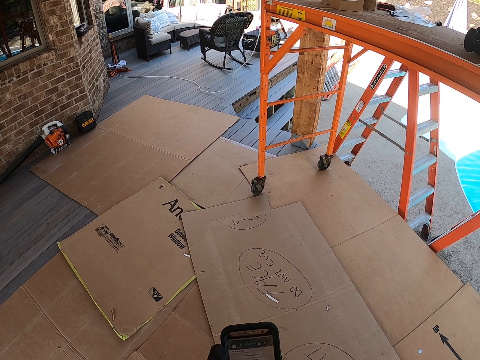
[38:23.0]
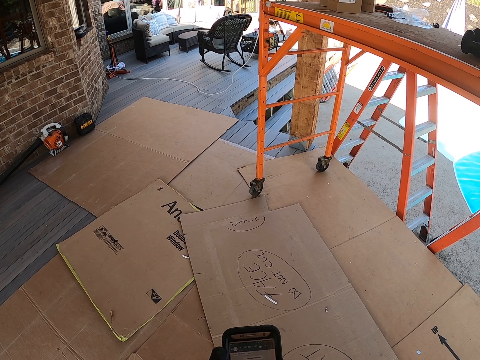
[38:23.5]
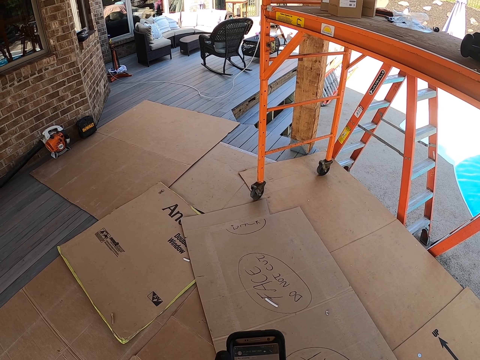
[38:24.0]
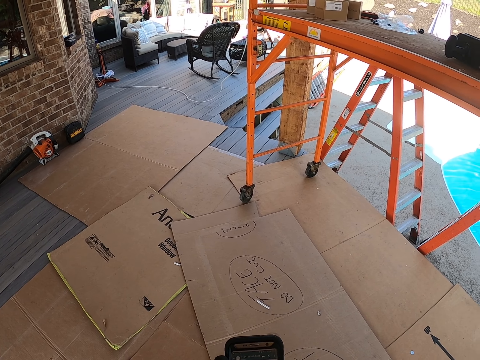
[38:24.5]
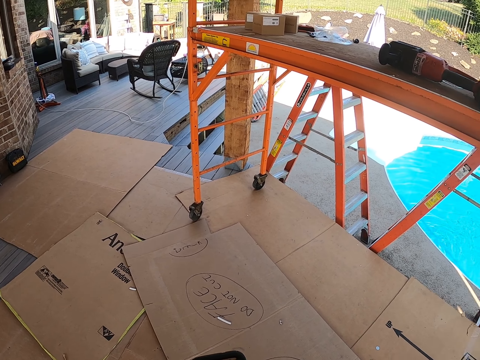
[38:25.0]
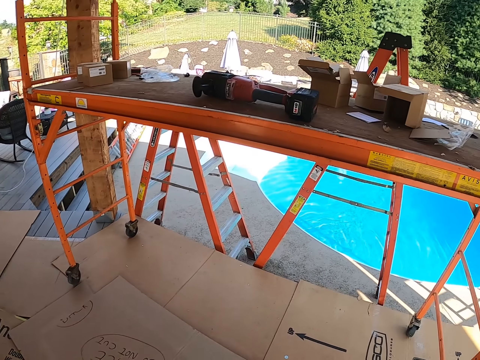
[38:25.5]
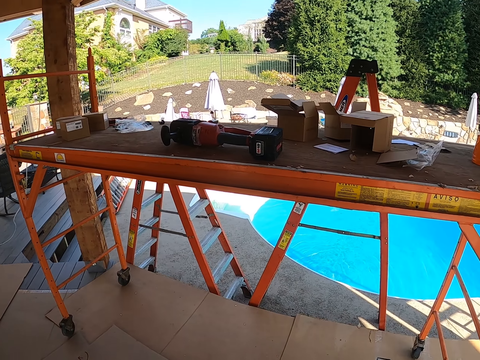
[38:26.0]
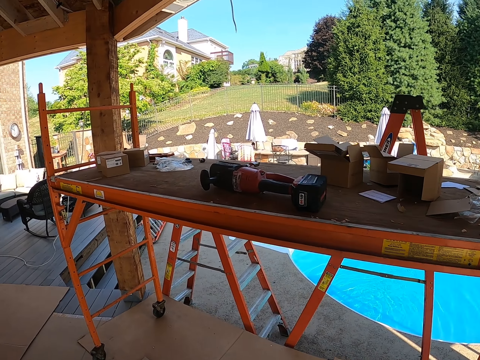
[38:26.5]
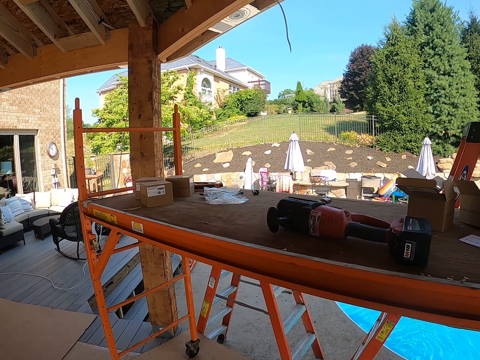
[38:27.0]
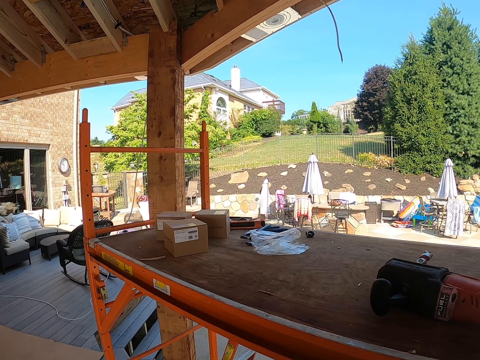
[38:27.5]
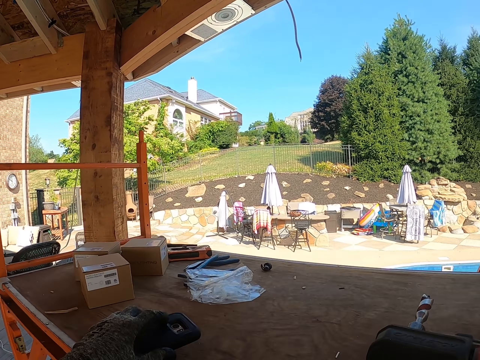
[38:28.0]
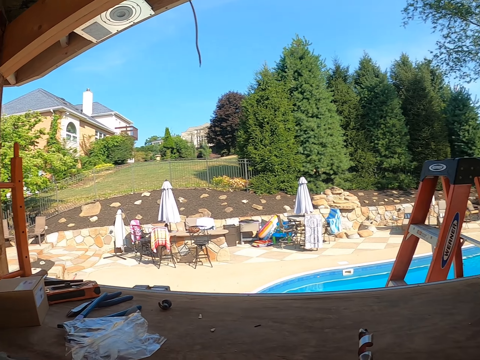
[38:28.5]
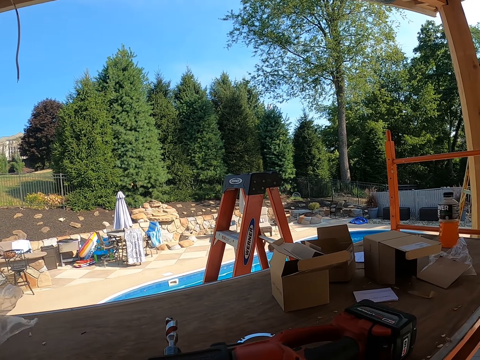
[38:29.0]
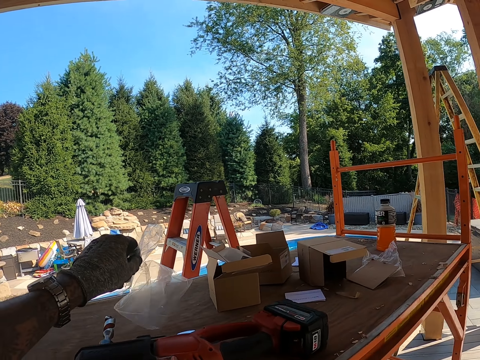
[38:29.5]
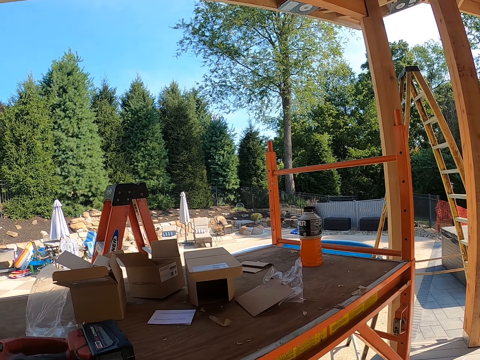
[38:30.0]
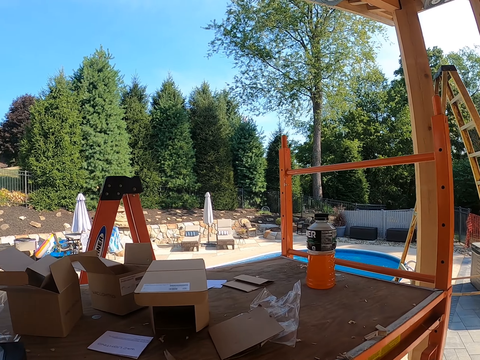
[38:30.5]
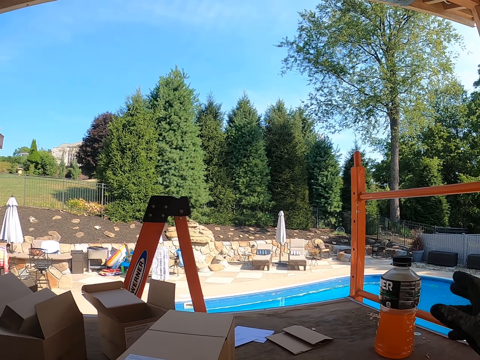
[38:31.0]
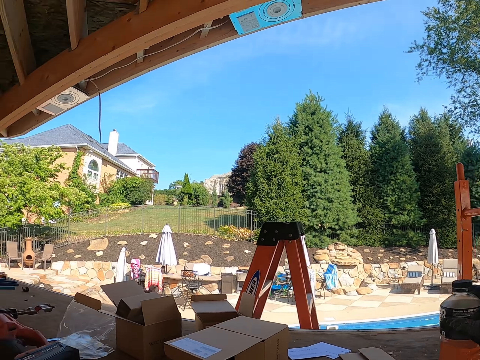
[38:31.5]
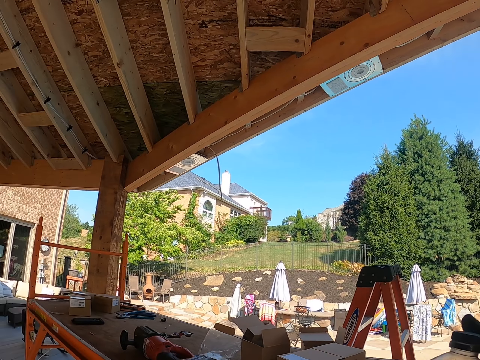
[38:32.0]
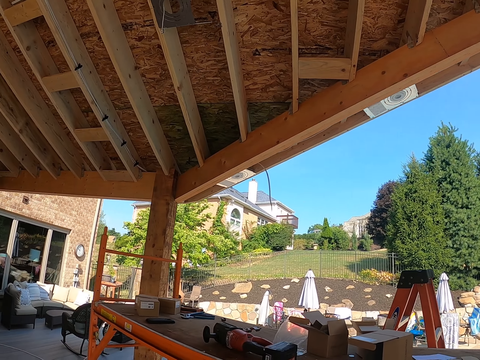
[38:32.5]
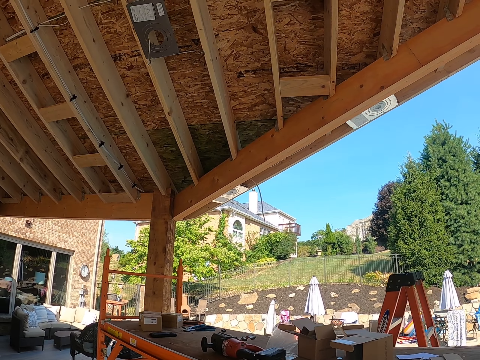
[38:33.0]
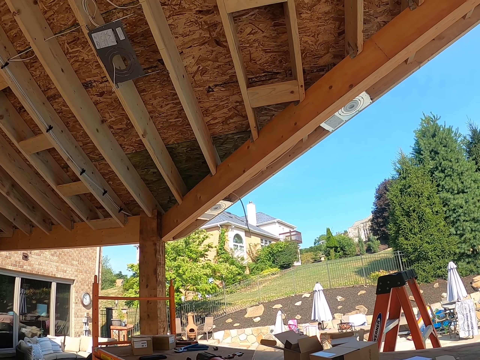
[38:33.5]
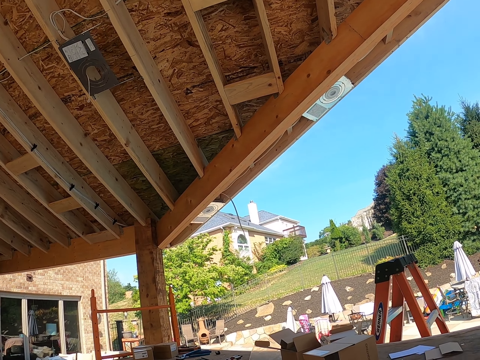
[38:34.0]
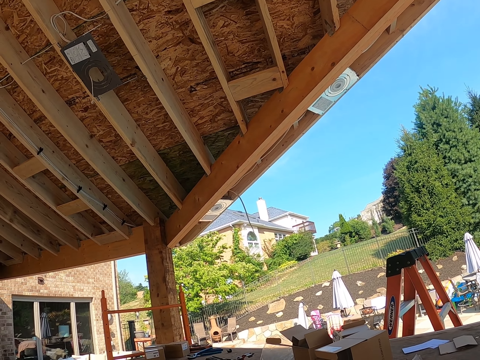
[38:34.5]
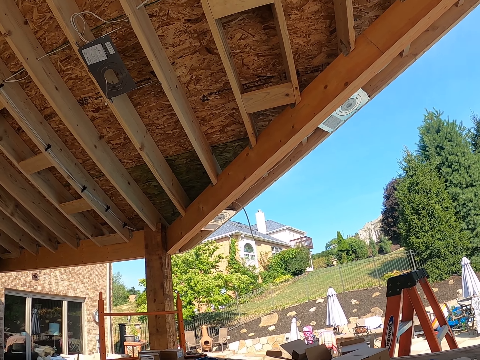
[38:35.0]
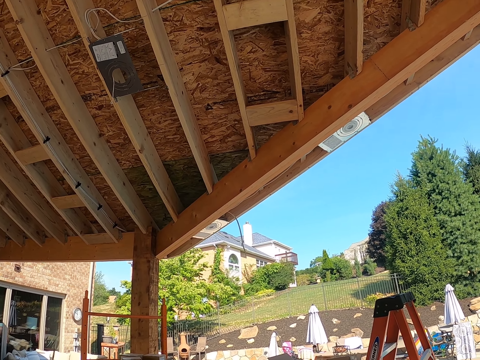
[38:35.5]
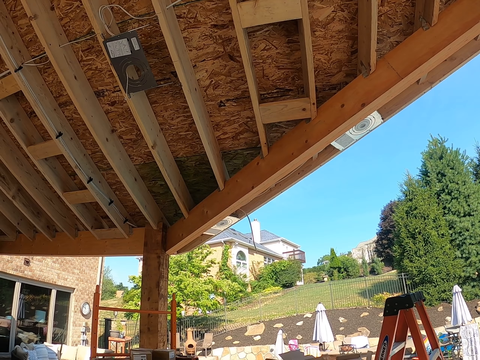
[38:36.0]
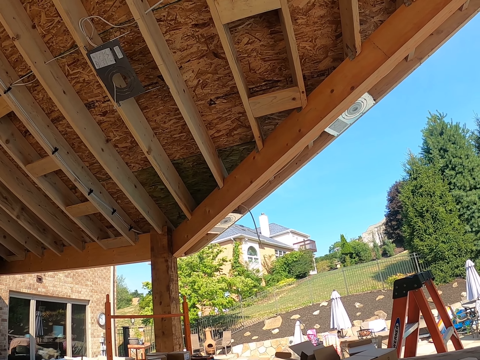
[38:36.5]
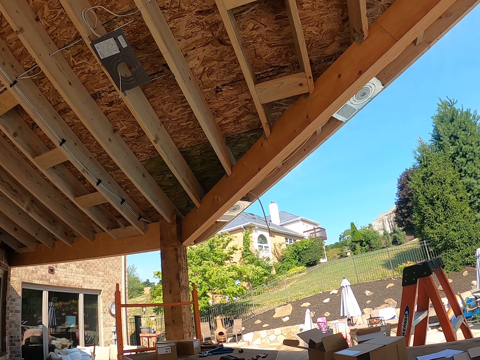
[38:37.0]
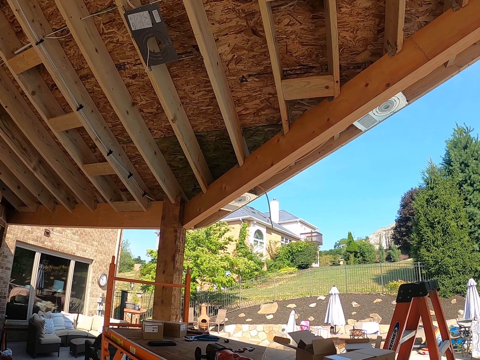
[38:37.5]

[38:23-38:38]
The camera wearer looks around. They walk around the compound. They put the phone on the table. They hold a polythene paper and put the paper aside on the table. They look around. They take a bottle. They look around the compound.

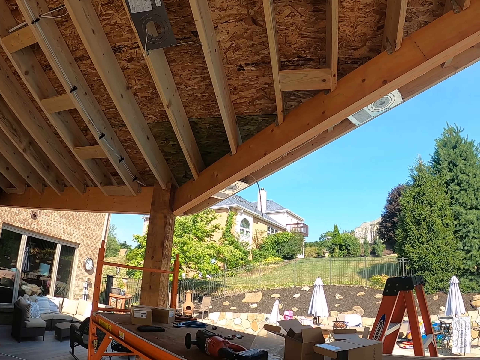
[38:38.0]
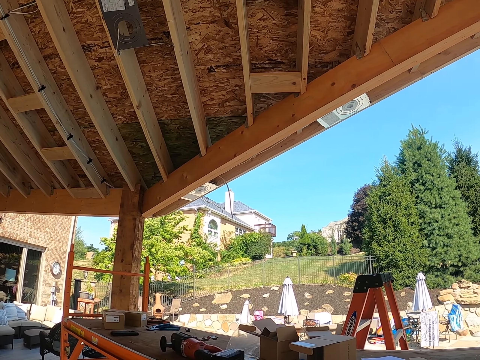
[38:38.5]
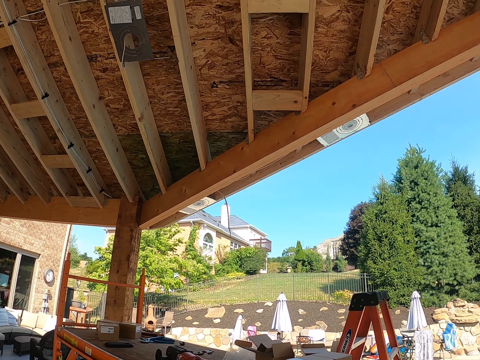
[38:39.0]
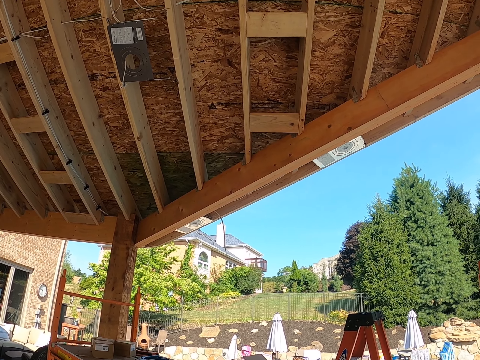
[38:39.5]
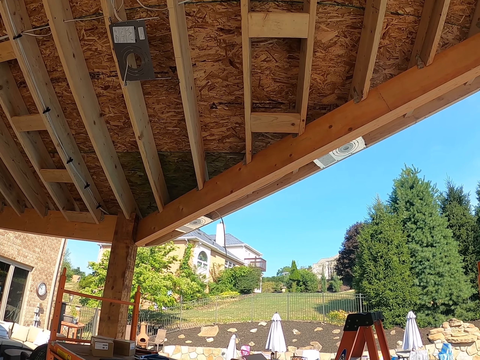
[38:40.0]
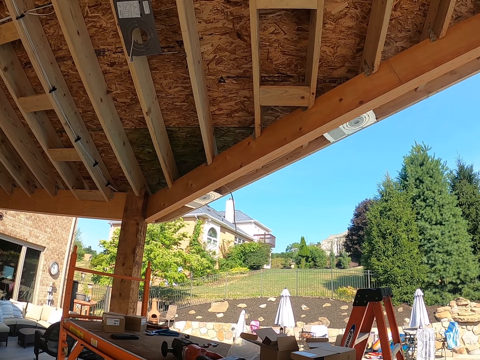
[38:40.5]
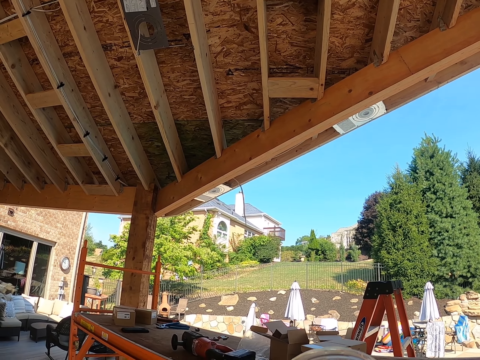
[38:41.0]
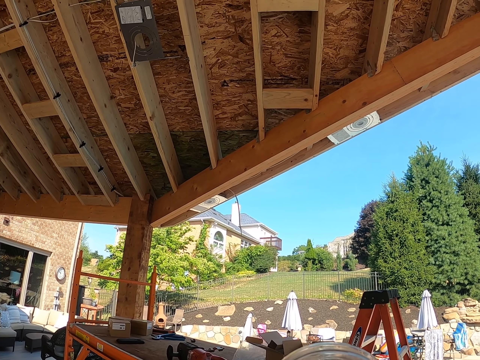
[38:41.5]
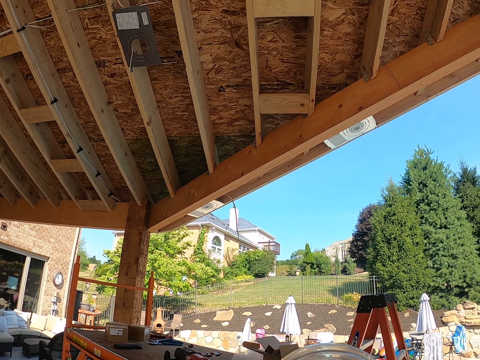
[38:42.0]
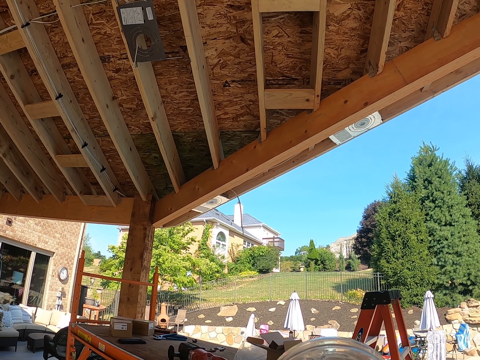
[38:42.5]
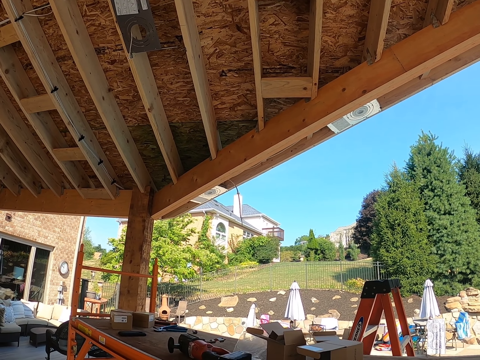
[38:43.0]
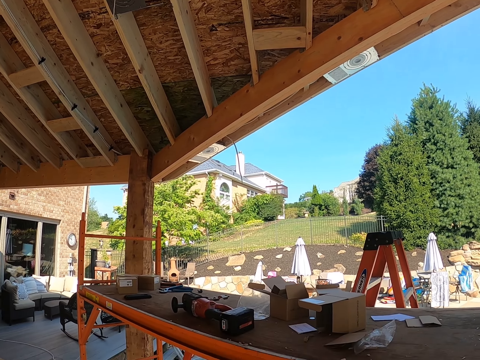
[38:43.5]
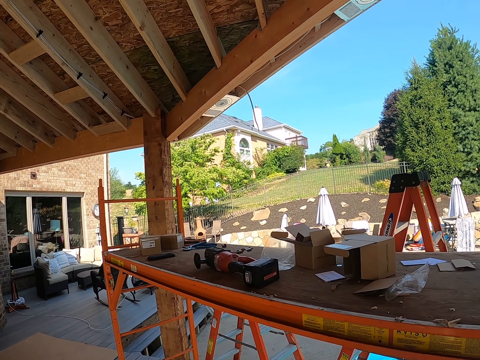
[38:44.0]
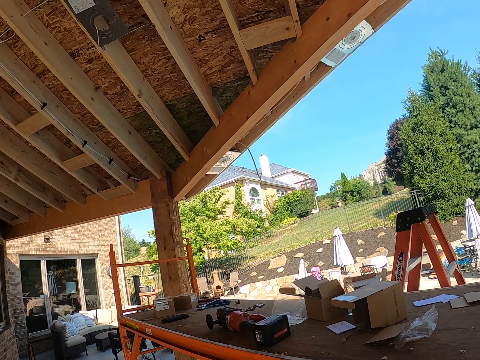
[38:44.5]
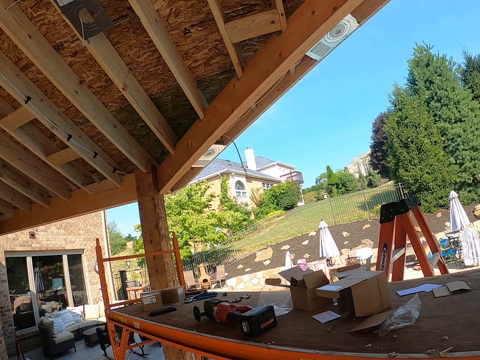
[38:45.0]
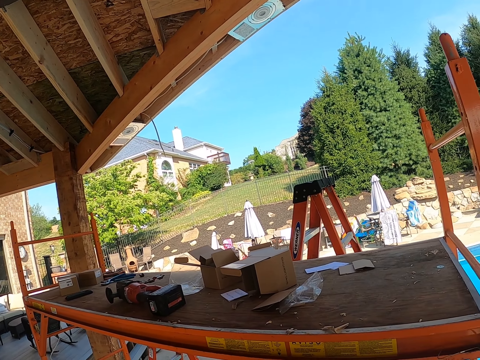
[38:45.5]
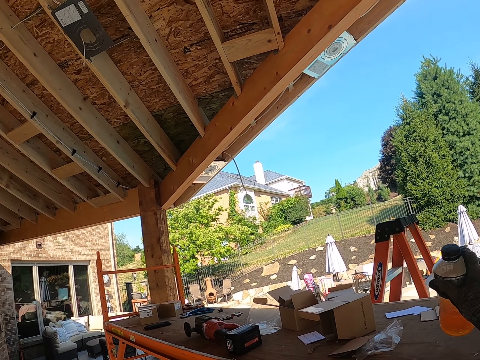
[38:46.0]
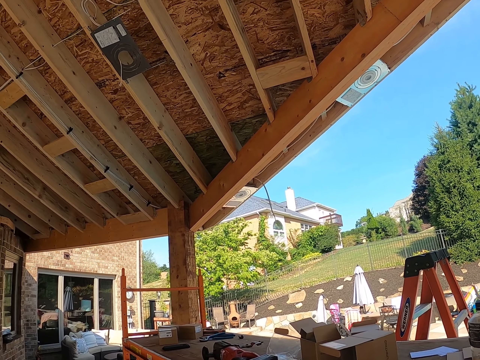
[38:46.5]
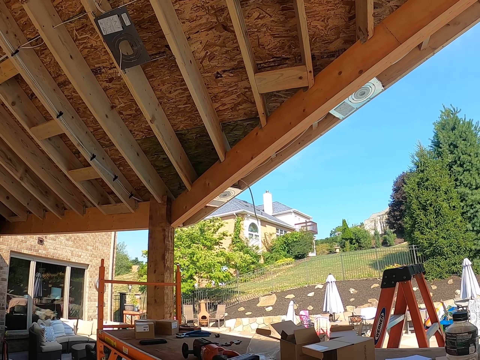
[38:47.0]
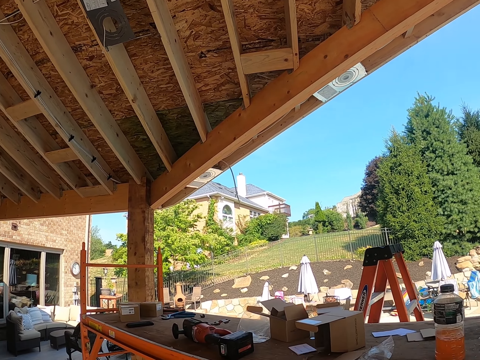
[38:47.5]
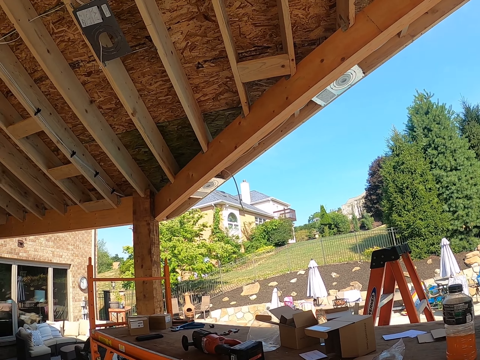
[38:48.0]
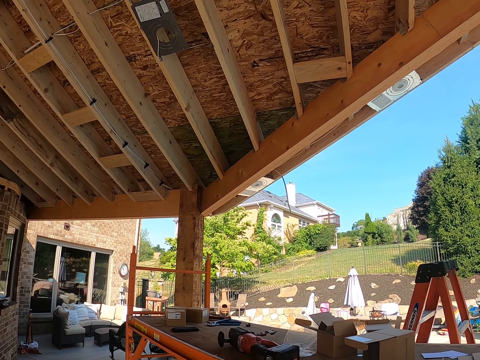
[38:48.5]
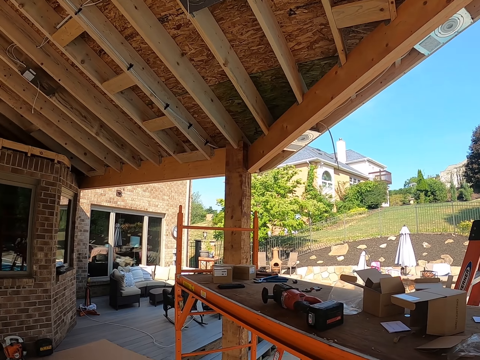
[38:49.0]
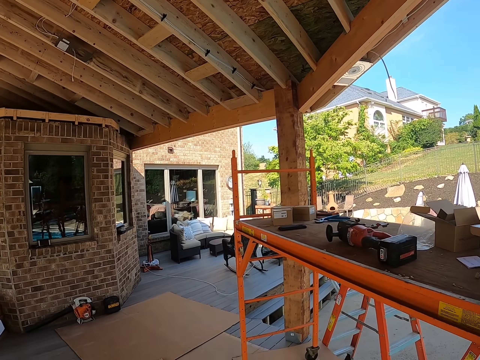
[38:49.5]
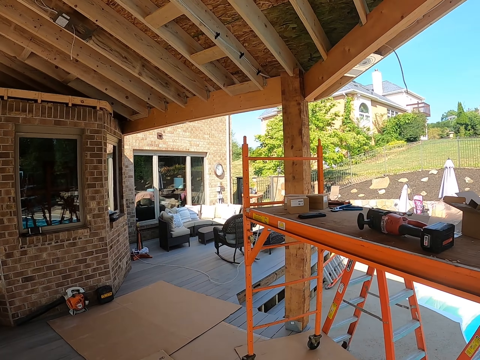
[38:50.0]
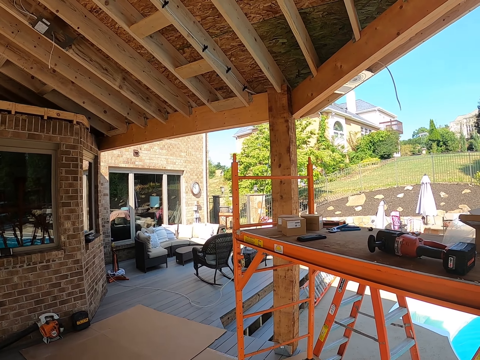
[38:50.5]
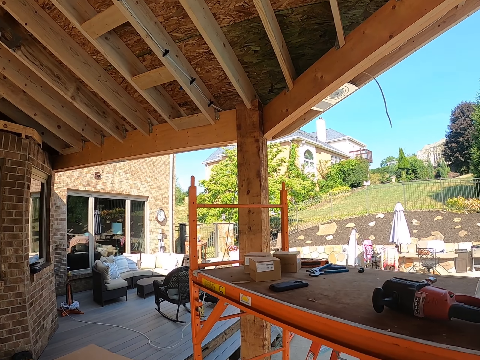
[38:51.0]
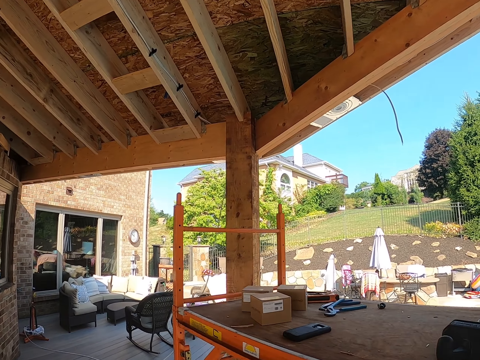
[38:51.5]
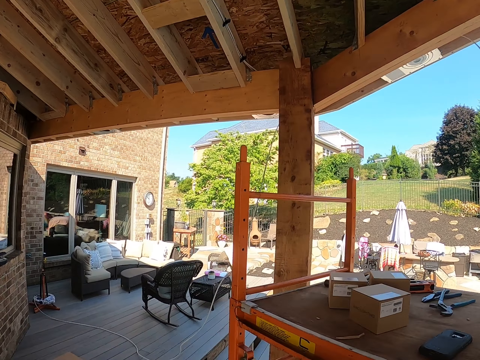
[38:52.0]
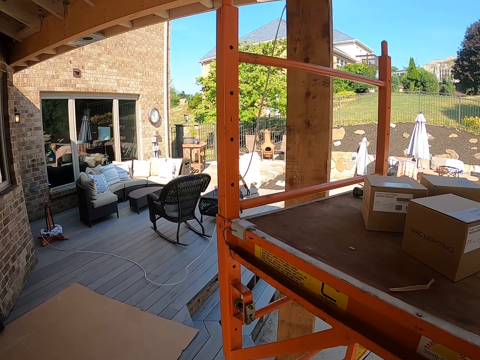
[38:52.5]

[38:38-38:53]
The camera wearer drinks juice. They put the bottle on the table. They look around. They walk around the compound.
